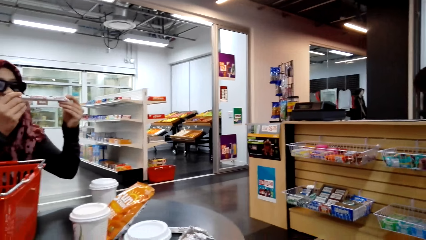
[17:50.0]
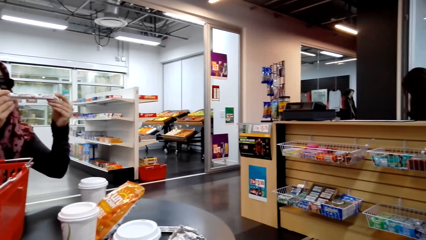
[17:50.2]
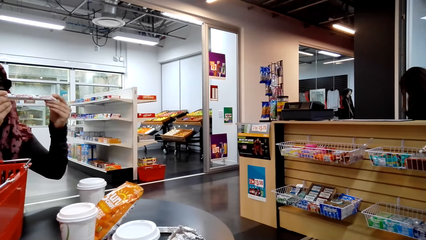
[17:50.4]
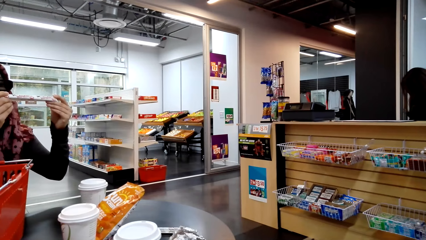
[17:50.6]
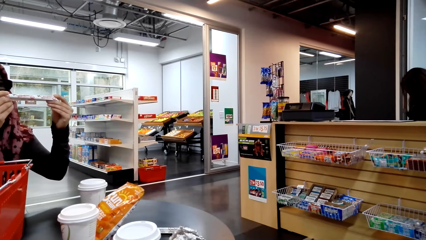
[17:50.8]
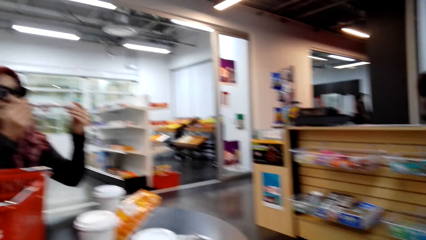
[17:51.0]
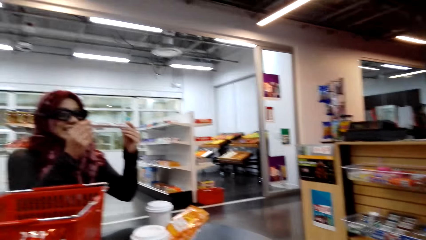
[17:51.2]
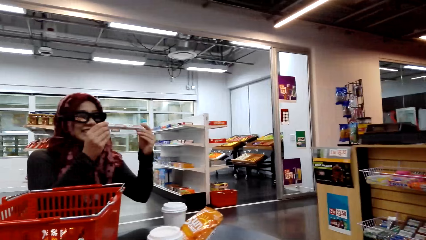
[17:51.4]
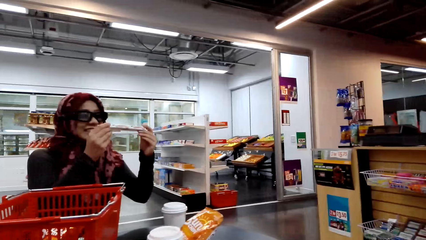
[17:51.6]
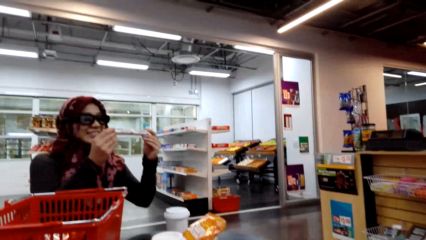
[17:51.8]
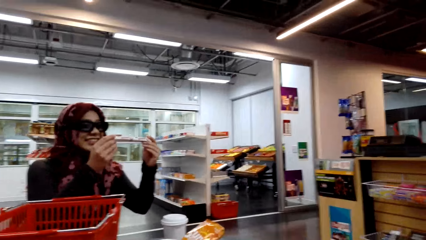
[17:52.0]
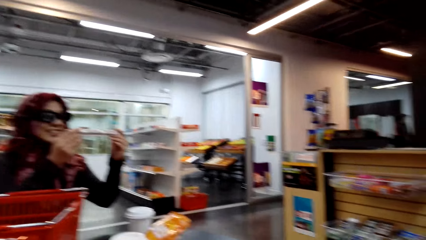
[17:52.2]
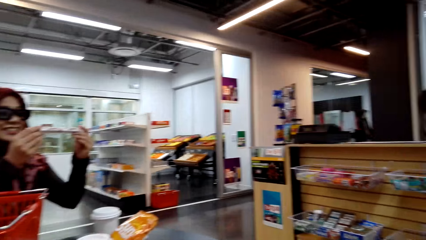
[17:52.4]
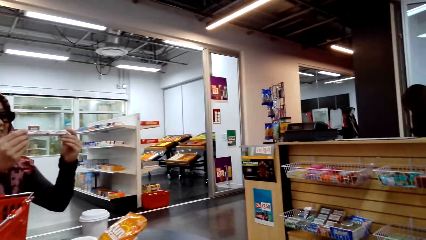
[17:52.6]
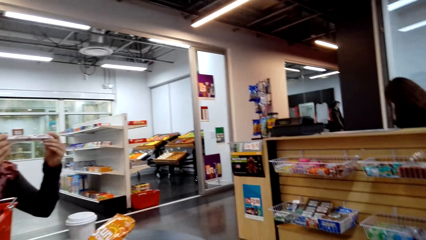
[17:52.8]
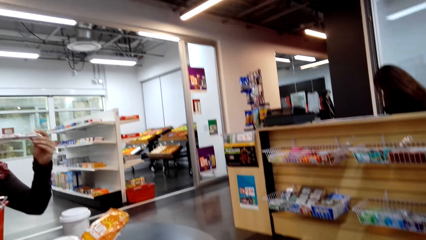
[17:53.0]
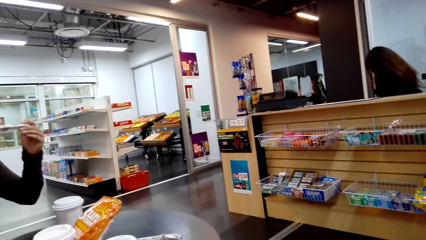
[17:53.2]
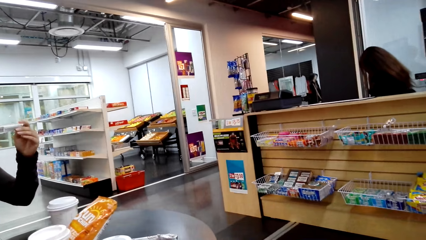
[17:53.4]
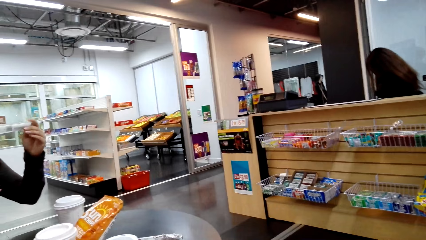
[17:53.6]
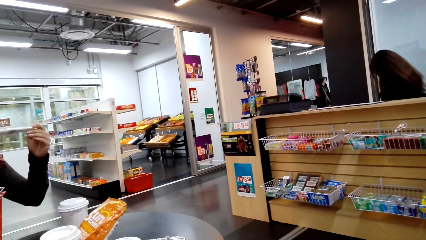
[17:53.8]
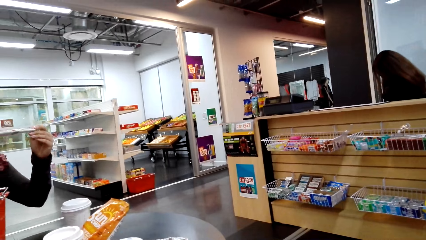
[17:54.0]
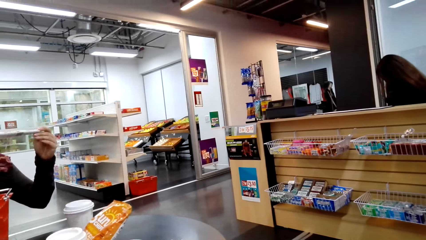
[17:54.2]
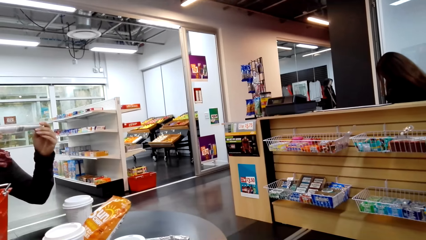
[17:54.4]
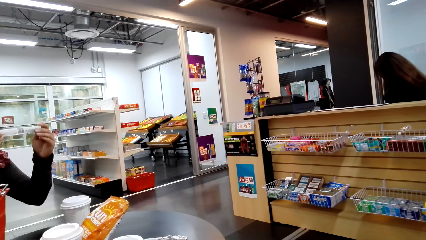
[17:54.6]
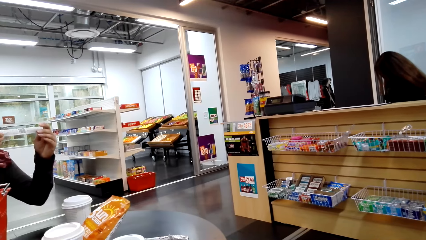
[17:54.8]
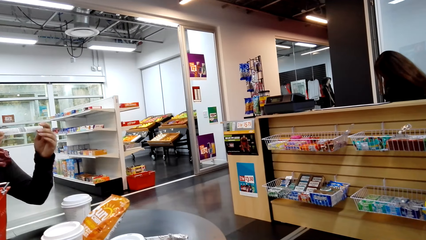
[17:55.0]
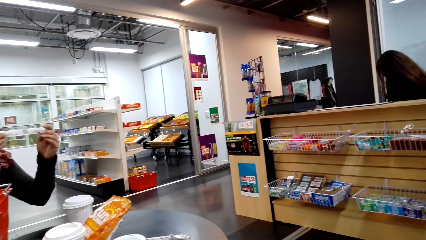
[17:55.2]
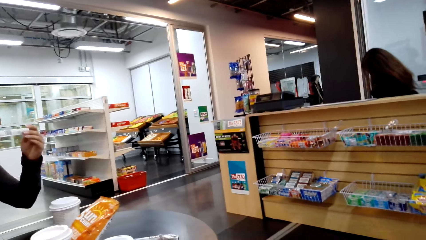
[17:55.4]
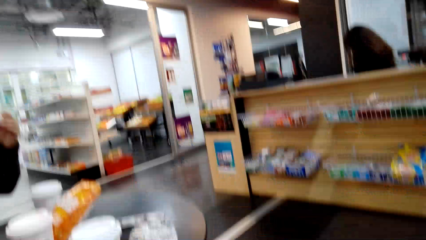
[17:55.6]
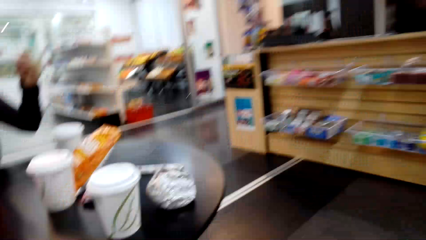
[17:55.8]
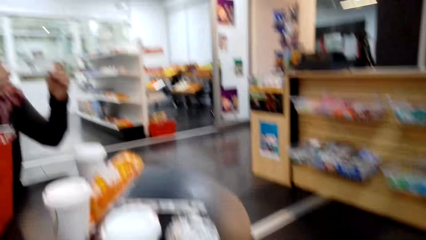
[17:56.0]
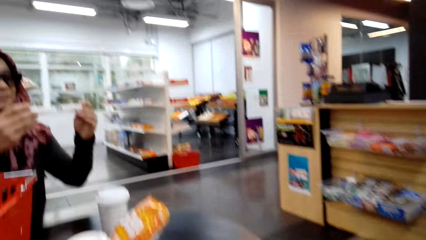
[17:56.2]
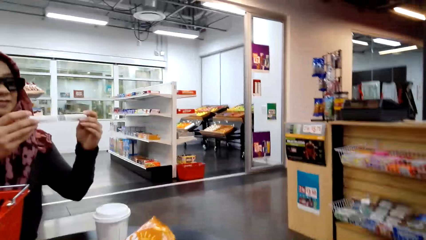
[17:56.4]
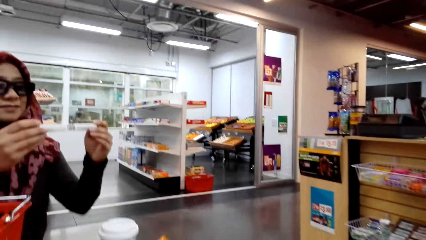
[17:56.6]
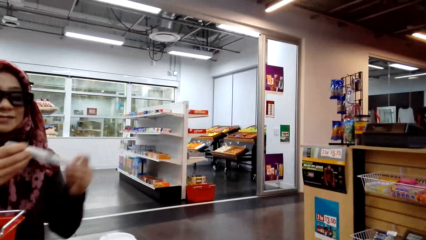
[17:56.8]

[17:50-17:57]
A woman converses with the camera wearer. The camera wearer looks around the supermarket.

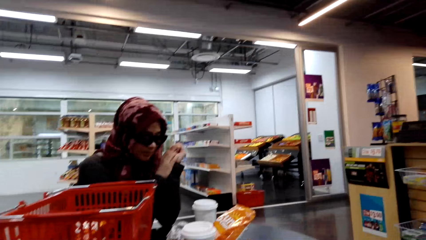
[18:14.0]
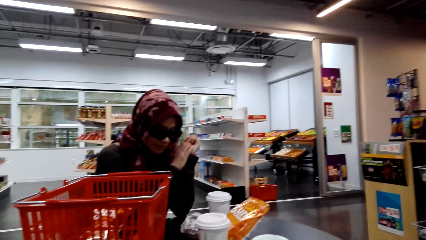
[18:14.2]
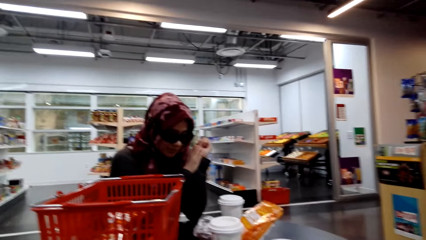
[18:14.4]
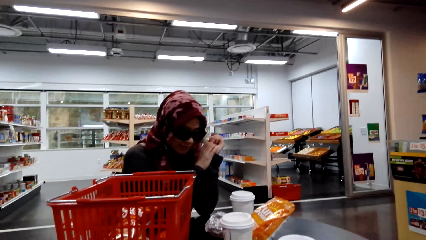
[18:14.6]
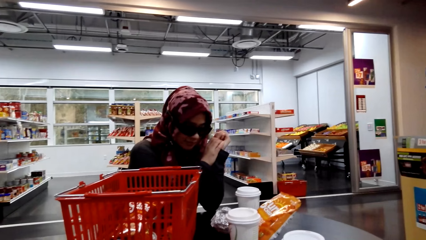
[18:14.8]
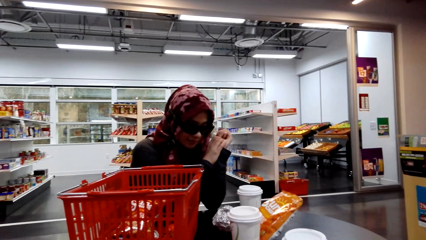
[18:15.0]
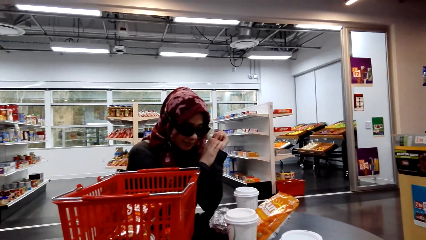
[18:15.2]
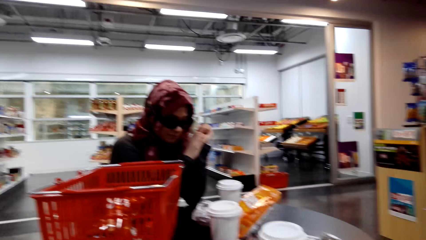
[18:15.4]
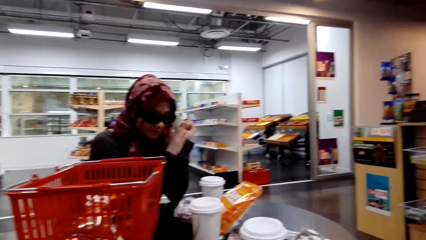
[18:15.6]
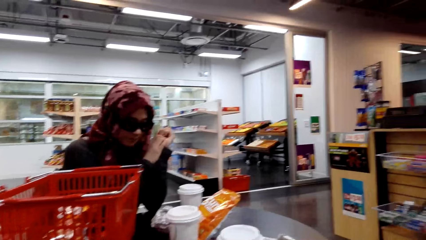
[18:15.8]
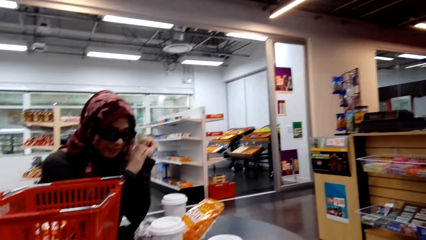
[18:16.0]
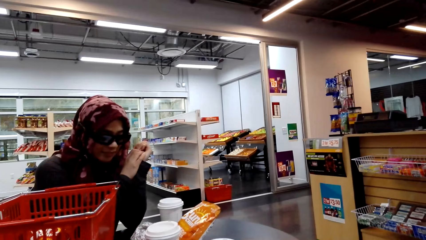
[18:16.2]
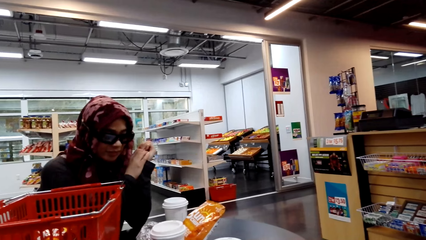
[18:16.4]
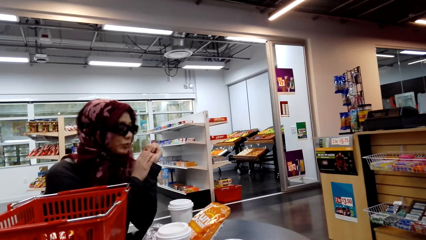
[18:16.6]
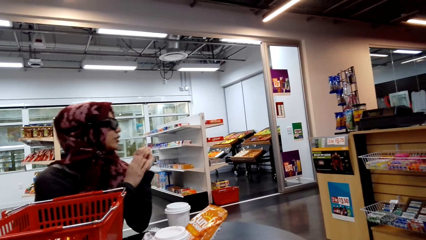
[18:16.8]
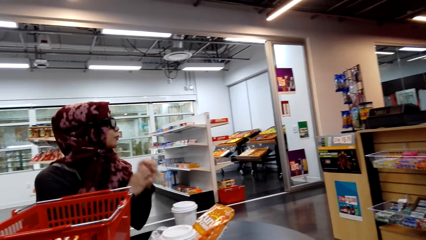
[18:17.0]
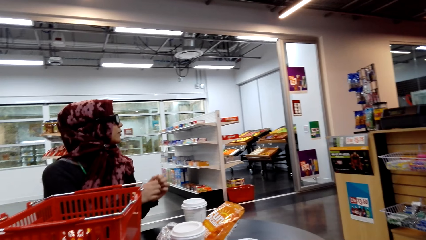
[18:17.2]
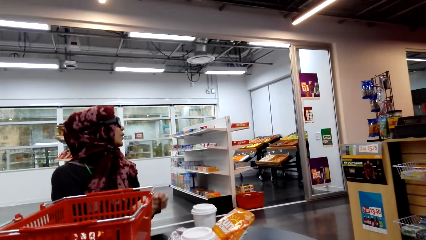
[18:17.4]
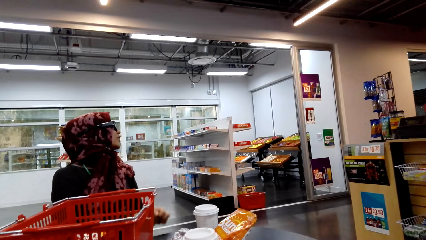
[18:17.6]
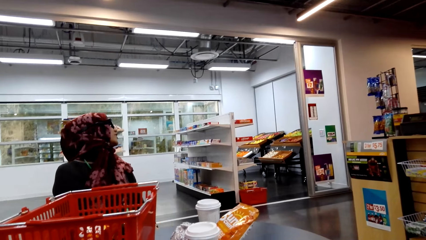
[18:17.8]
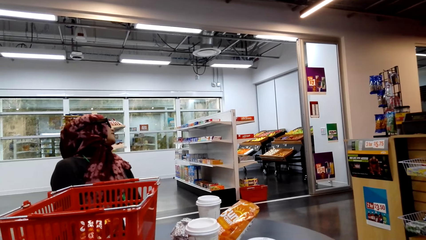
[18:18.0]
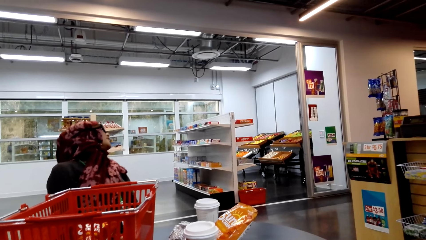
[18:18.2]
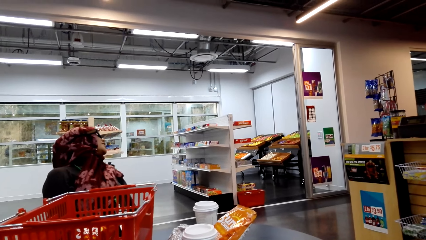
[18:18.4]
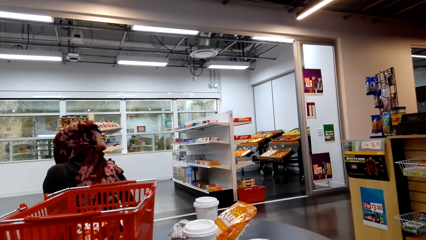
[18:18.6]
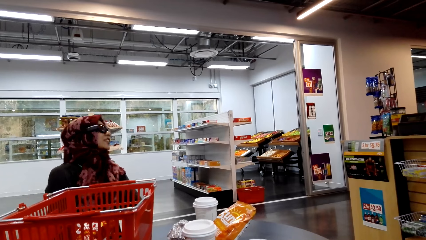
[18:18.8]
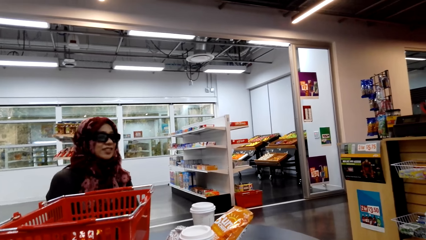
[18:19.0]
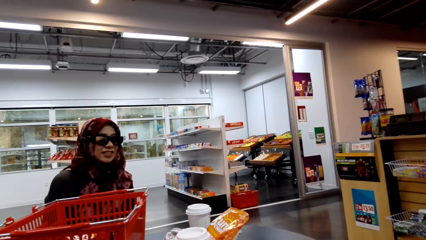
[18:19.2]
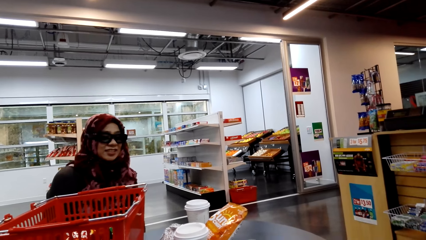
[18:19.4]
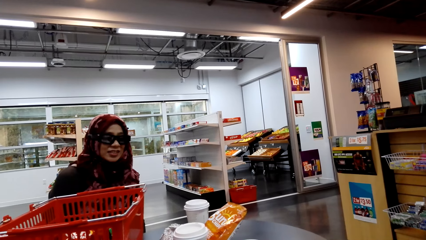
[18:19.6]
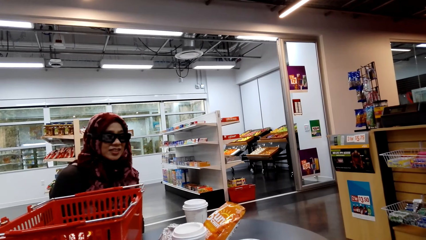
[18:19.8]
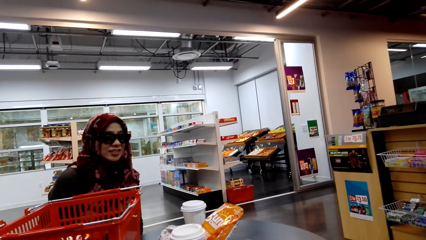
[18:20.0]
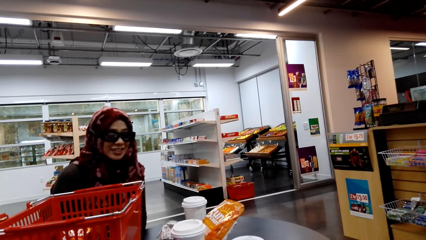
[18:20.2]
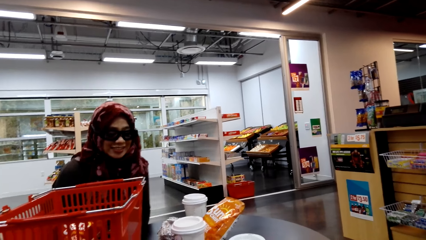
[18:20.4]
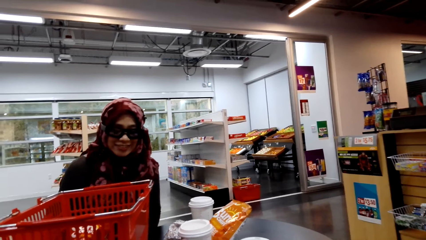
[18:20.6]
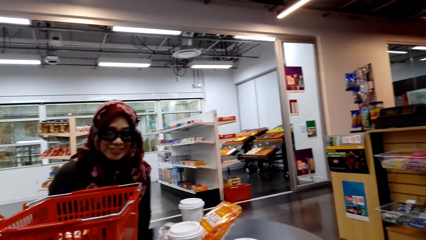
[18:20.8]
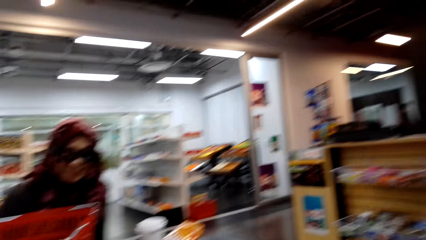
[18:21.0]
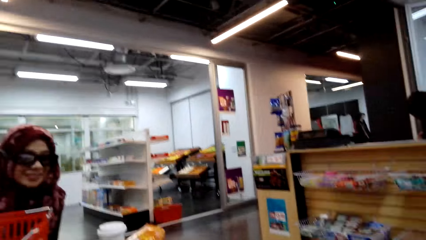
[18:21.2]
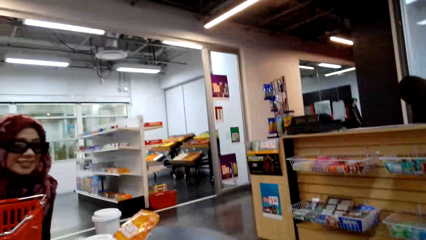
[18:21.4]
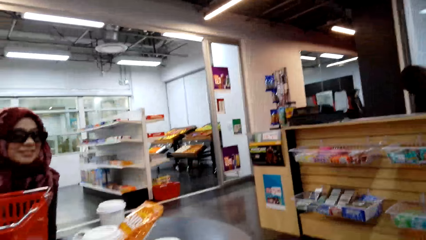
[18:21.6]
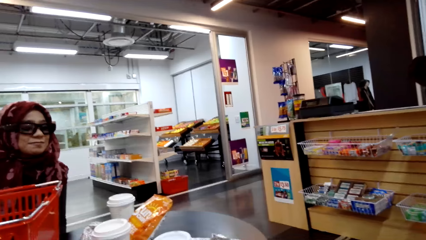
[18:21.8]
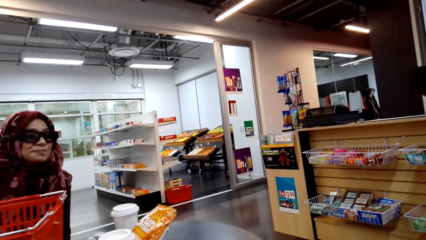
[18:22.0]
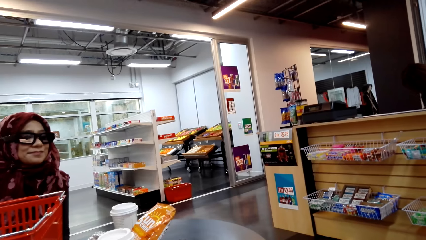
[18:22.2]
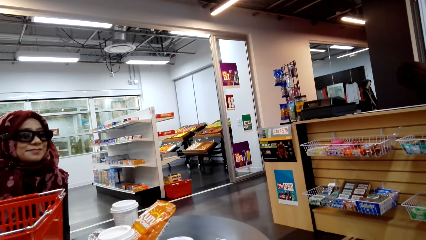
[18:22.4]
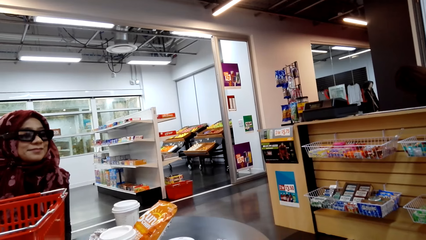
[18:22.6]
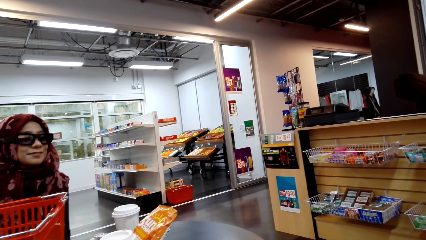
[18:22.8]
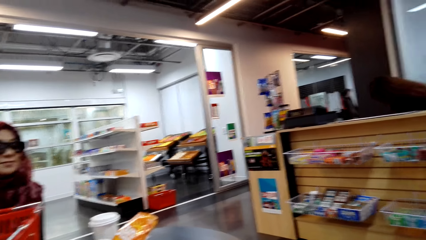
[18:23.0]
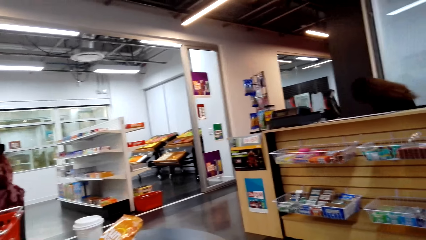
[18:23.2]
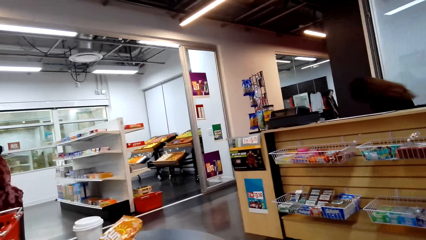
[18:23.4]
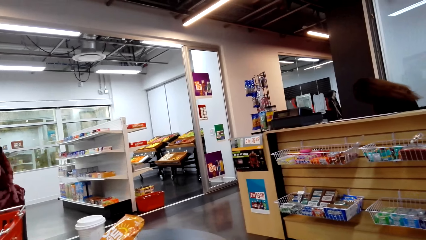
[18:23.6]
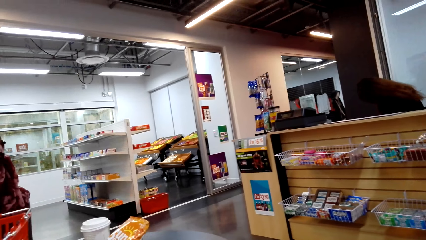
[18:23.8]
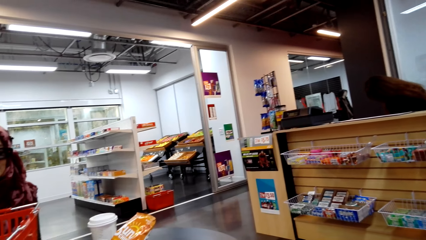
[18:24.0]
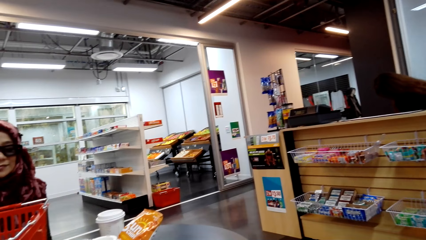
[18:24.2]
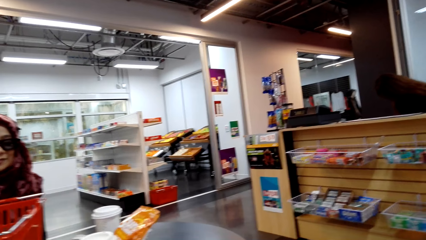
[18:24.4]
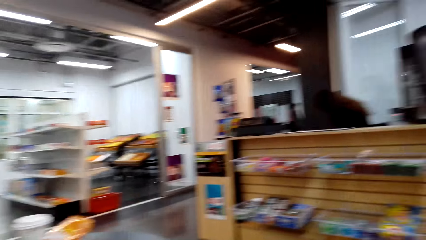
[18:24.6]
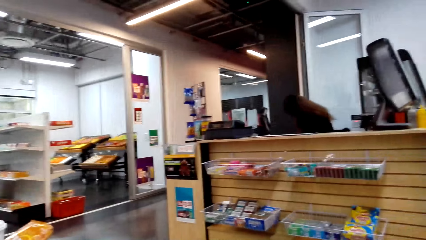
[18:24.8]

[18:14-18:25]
The camera wearer stares at the counter. A woman converses with the camera wearer. The woman looks around the supermarket.
